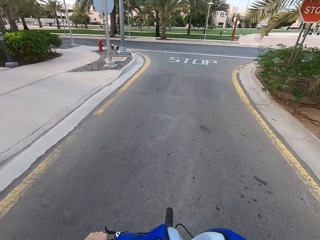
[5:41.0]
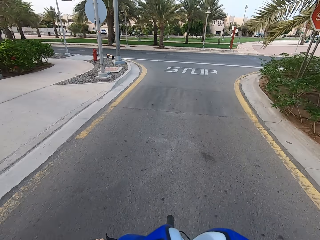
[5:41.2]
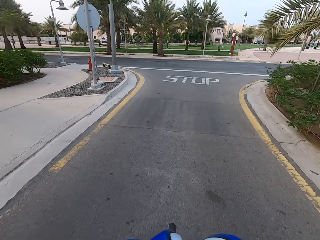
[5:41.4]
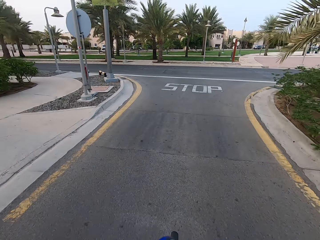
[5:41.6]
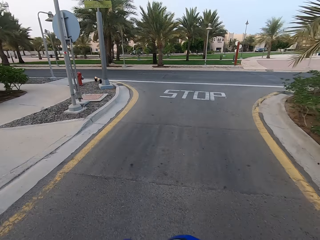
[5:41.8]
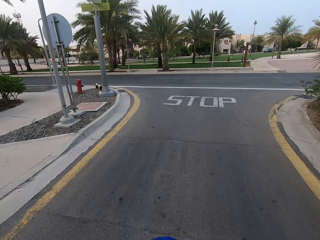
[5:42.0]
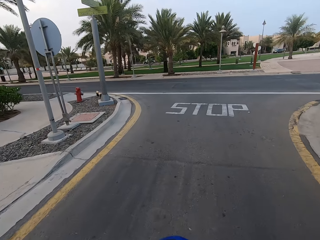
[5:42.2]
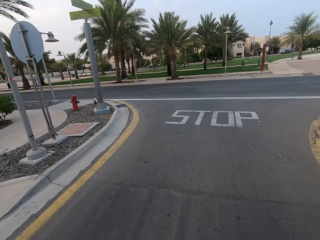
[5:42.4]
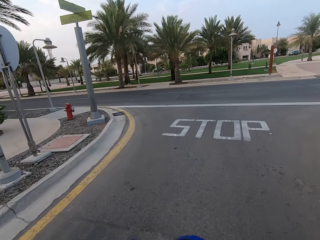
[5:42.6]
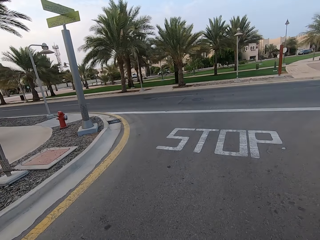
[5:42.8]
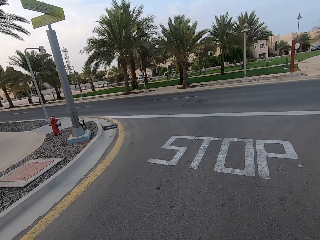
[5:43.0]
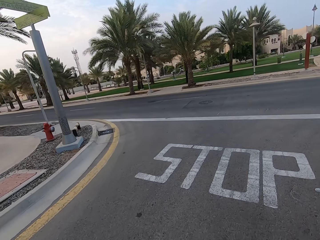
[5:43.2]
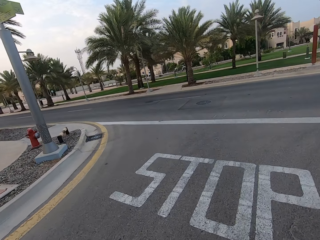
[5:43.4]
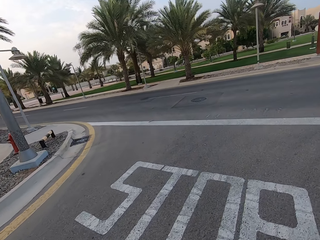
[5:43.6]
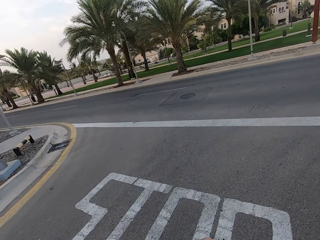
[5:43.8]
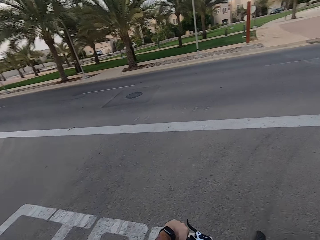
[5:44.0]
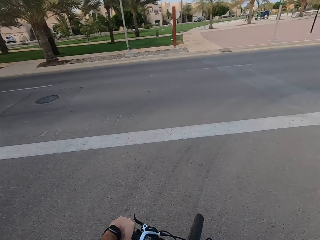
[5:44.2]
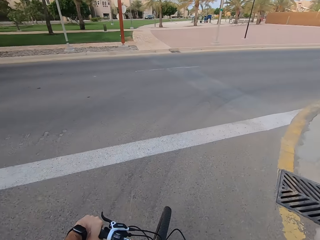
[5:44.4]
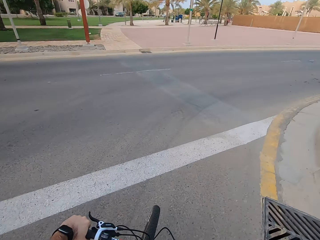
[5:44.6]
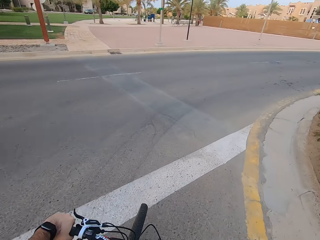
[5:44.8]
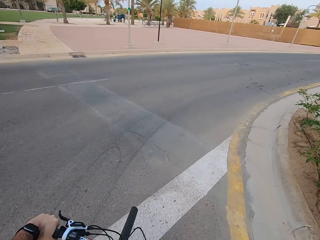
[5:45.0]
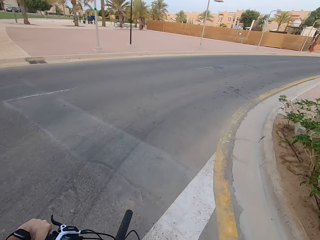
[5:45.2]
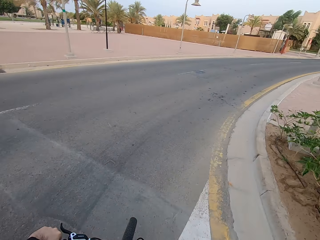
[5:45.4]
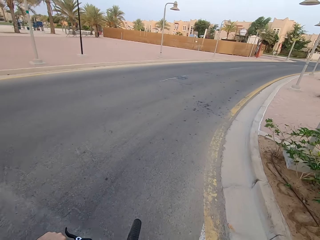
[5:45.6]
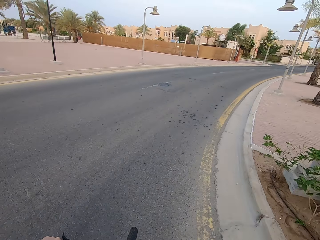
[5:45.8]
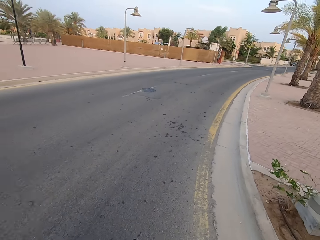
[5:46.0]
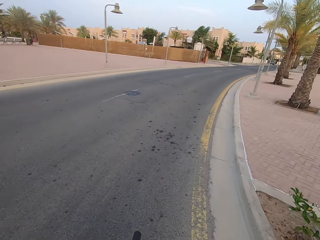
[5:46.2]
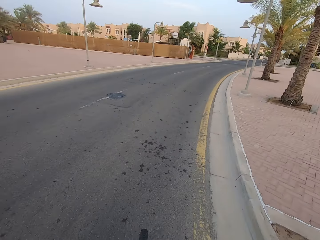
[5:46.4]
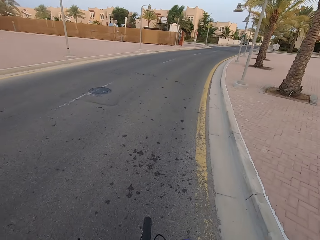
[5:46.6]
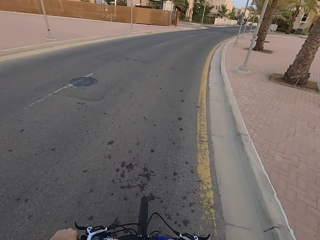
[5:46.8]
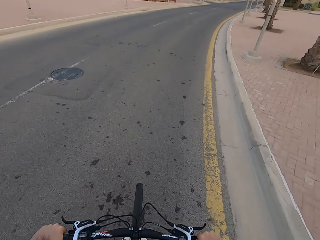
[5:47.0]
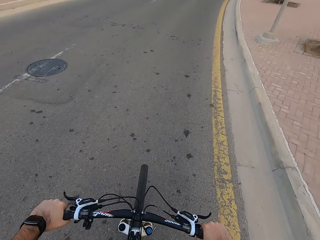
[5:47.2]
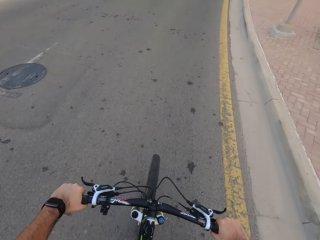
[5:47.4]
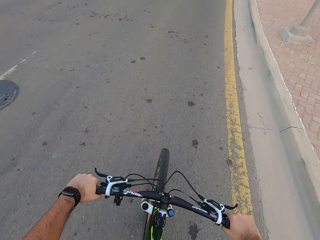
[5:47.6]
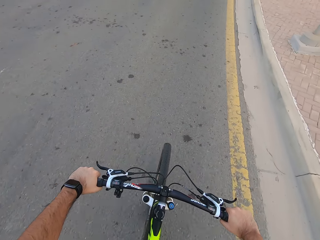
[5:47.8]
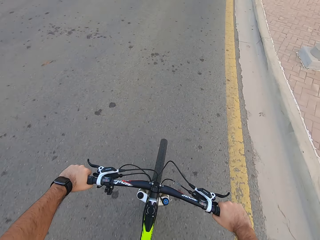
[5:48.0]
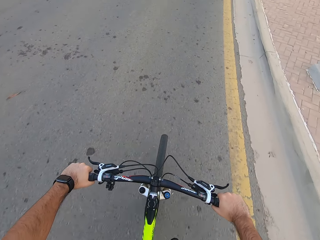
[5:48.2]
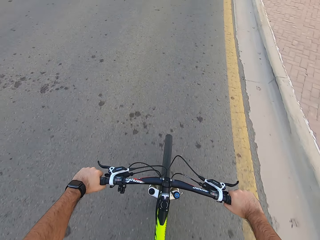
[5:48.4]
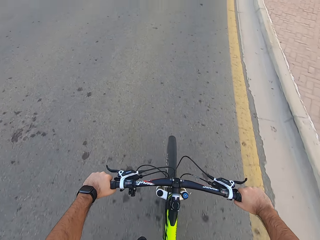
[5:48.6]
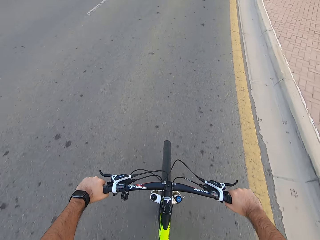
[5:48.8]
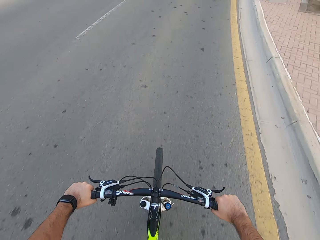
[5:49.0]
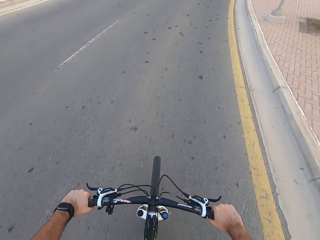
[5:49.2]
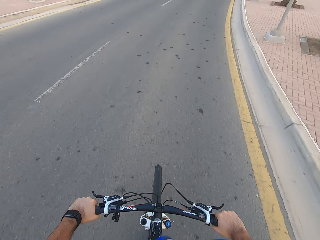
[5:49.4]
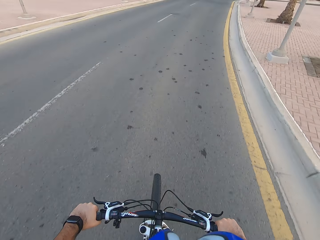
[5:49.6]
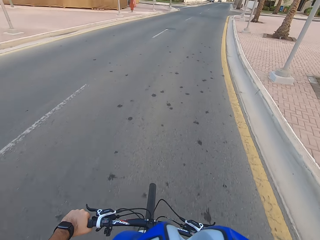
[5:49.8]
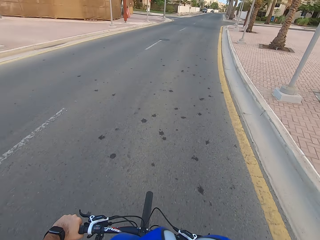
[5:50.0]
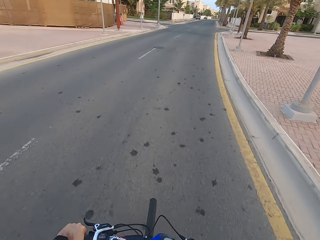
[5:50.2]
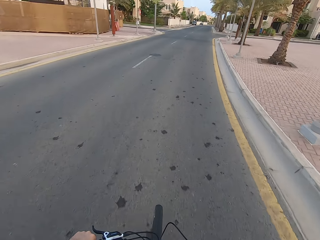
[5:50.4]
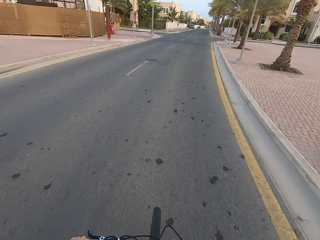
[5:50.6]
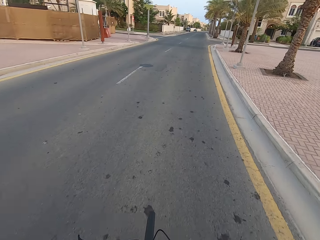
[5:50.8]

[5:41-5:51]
The camera wearer takes a U-turn on the right.

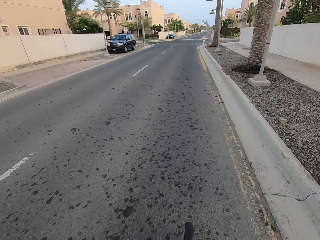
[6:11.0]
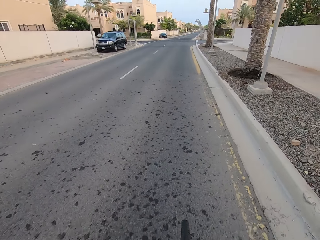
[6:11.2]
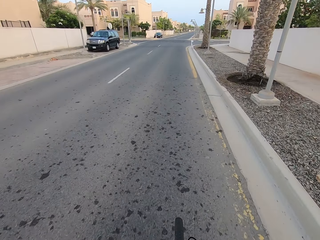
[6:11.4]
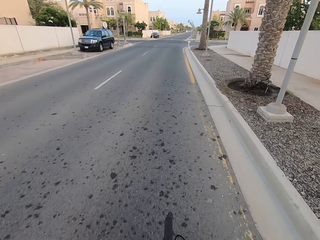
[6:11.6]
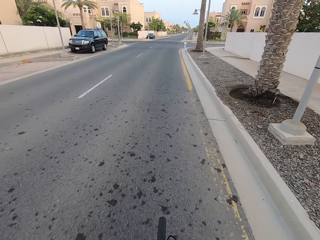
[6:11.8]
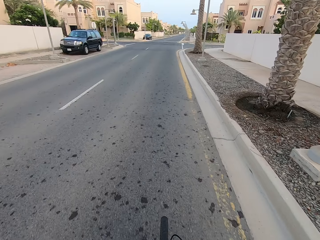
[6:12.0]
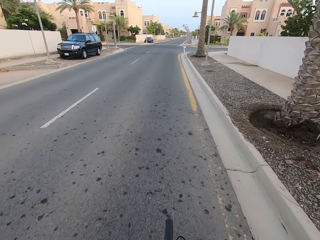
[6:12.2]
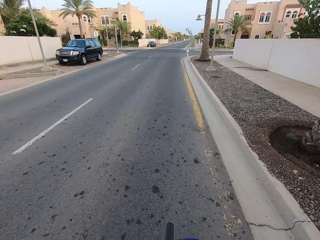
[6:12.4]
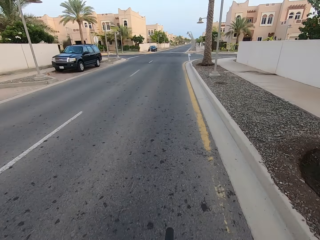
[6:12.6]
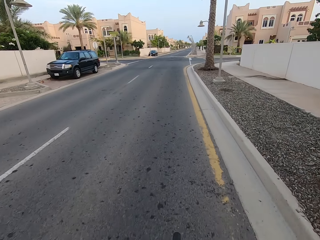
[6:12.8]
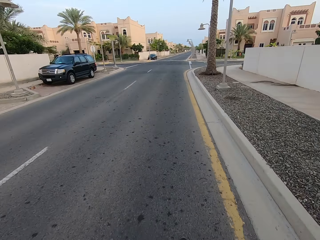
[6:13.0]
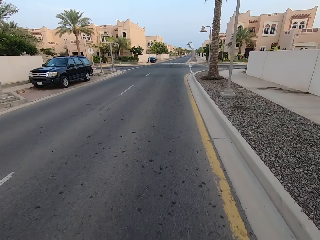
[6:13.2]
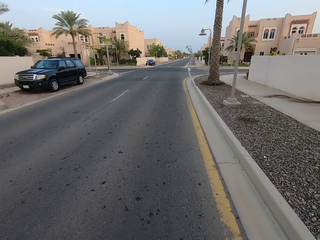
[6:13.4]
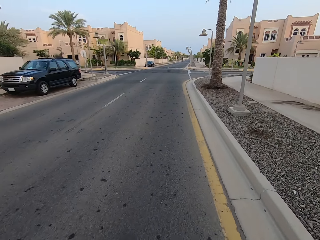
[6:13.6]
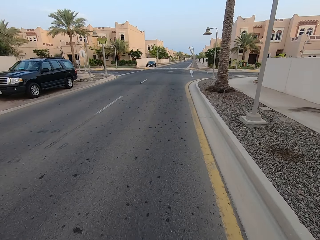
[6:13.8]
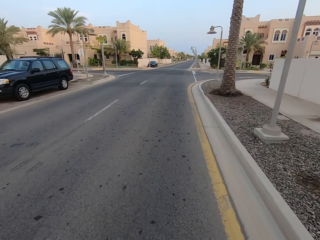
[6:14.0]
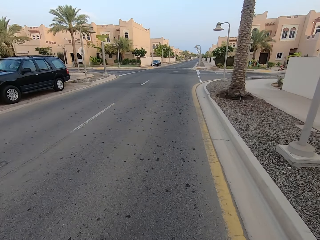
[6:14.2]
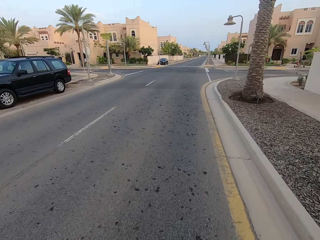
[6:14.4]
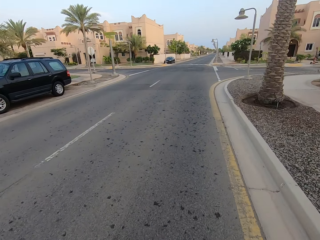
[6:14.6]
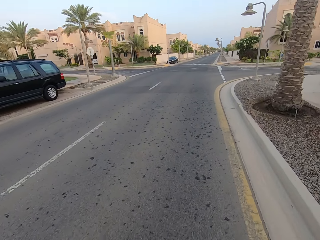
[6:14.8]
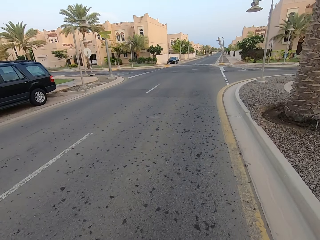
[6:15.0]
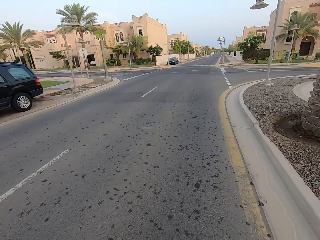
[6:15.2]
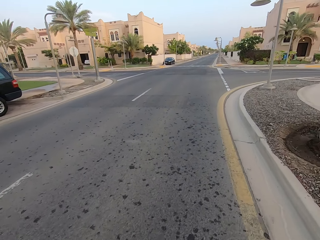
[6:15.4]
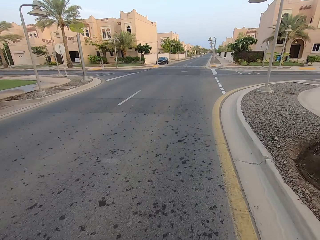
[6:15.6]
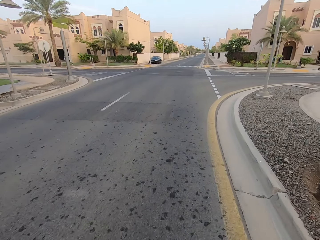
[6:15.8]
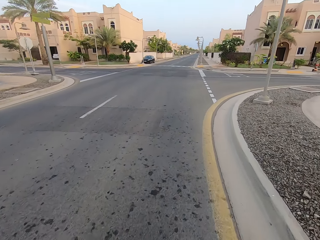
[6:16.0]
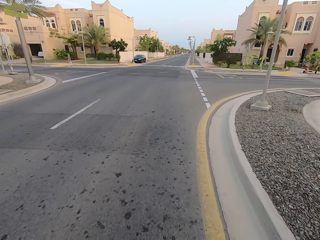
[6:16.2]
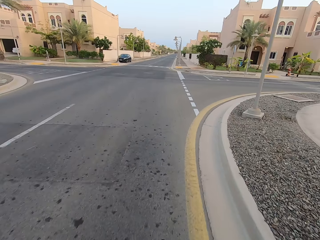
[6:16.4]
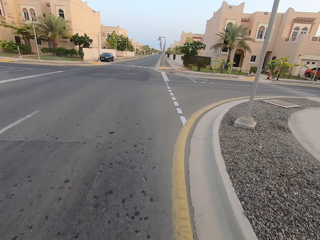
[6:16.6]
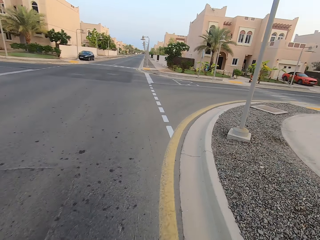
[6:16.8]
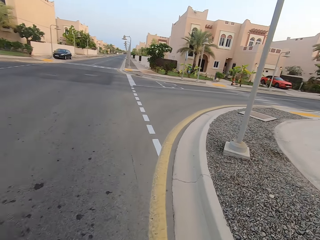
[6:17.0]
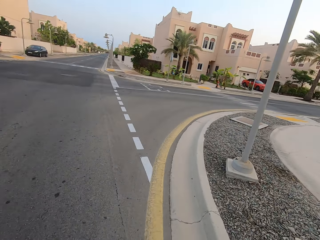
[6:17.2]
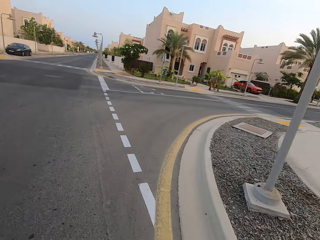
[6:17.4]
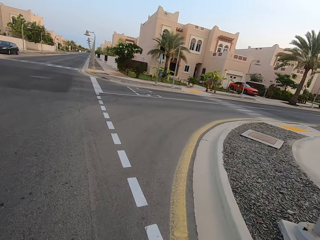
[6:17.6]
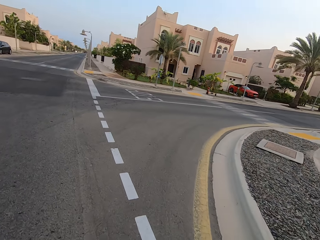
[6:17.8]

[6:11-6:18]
The camera wearer rides his bicycle on a straight lane.

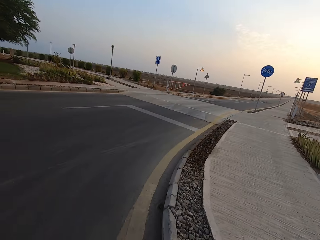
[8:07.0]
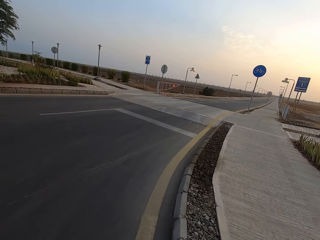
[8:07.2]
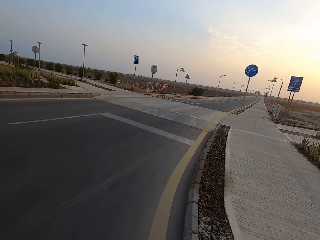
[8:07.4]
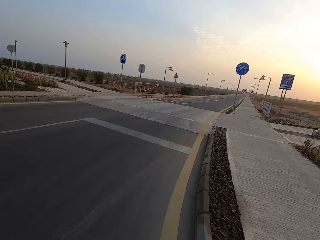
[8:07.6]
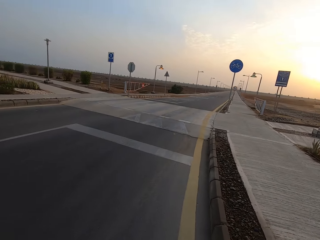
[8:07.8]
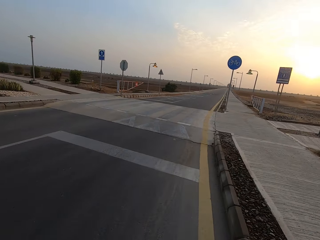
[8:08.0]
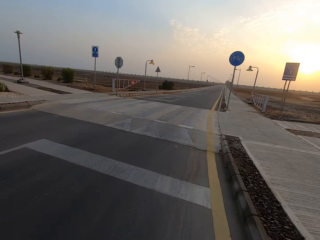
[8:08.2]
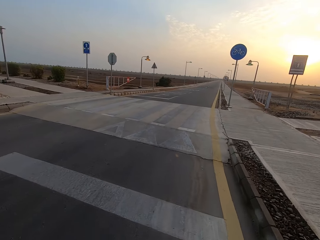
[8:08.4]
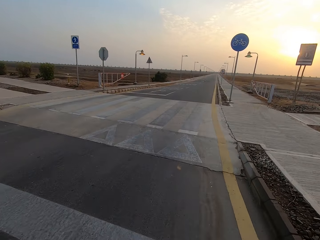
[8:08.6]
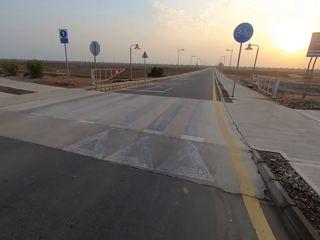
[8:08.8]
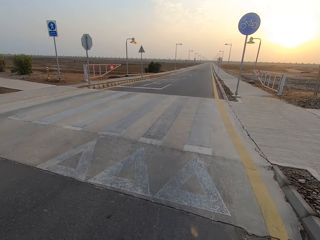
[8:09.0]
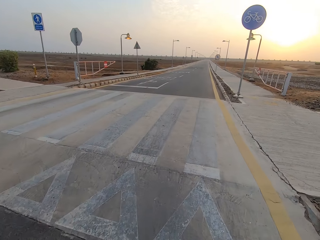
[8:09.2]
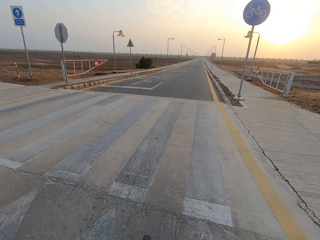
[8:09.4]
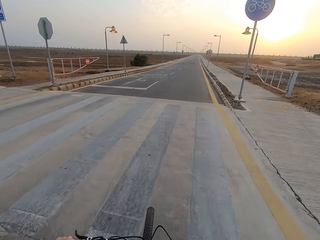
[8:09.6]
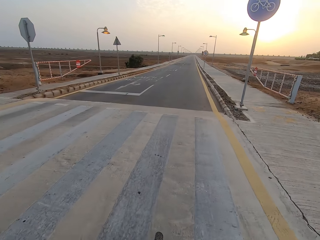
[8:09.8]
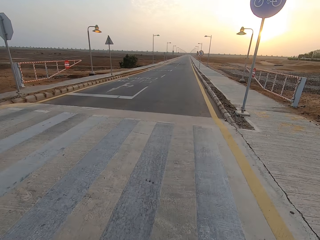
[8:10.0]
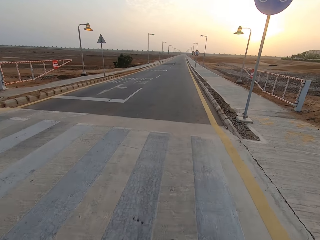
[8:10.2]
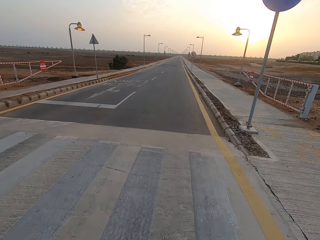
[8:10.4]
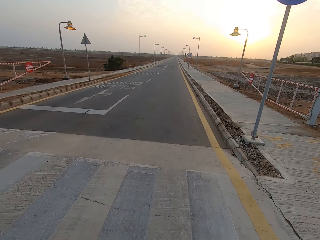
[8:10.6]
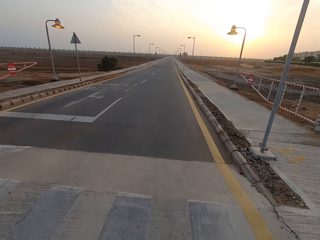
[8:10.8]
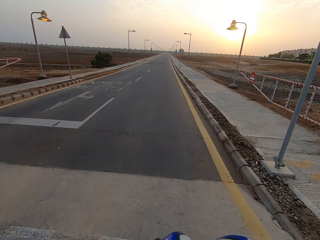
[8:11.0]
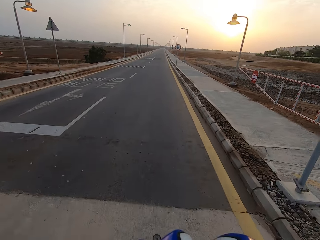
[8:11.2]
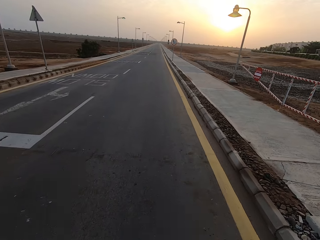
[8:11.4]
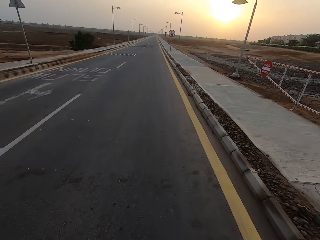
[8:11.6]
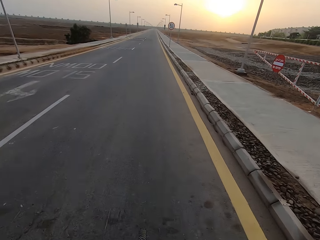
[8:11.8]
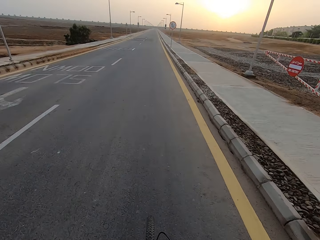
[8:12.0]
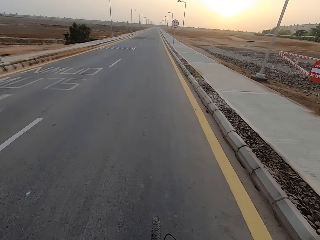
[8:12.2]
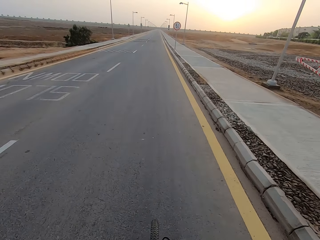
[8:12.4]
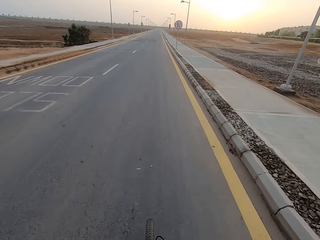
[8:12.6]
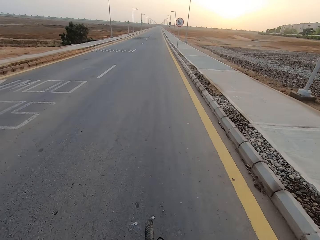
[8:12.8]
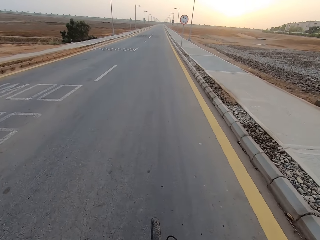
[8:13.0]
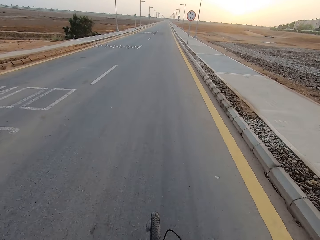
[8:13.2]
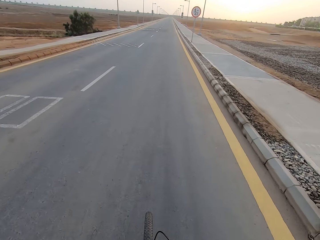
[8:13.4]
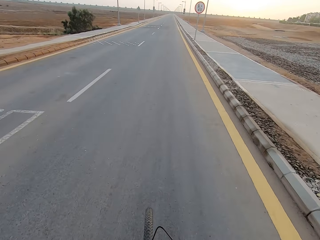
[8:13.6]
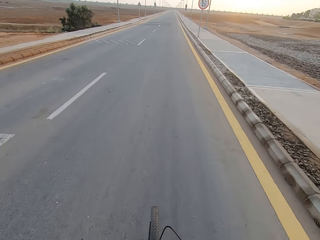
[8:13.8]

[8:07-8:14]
The camera wearer takes a U-turn toward the right hand side.
